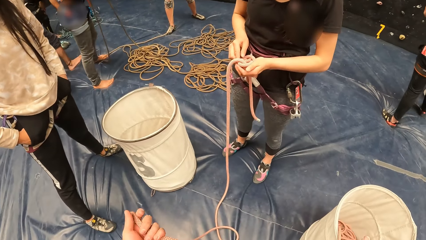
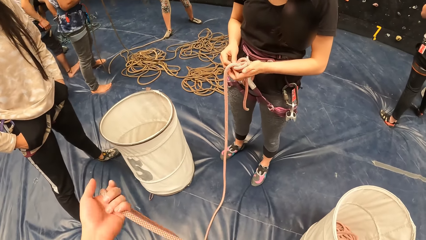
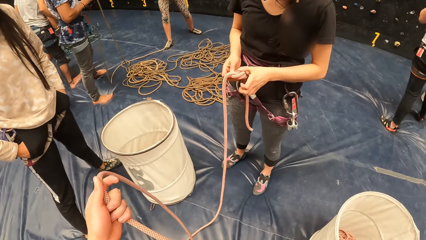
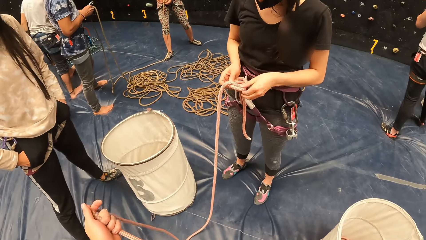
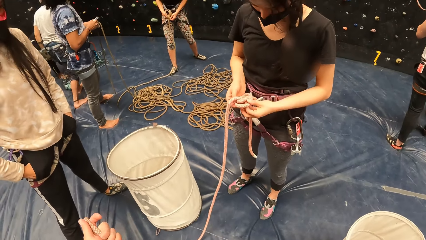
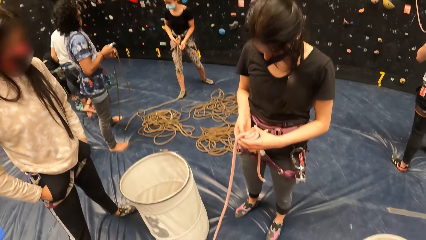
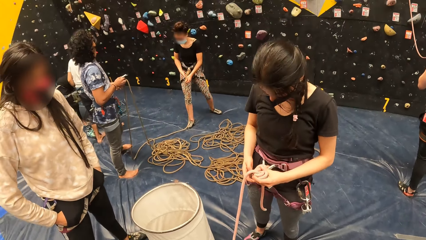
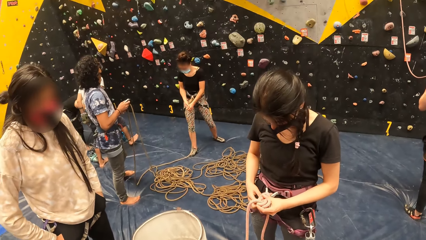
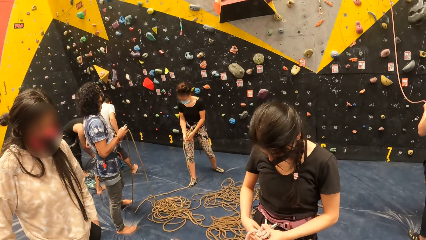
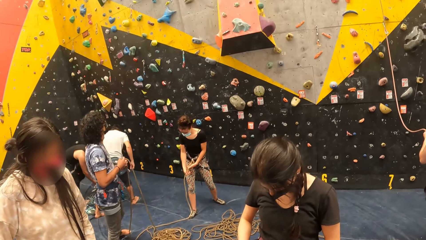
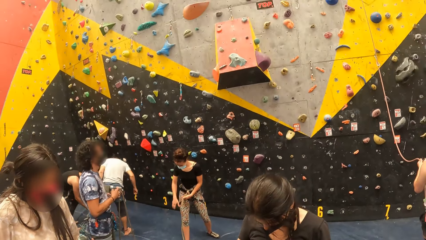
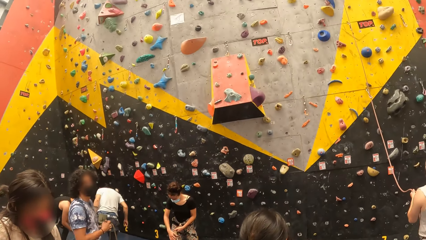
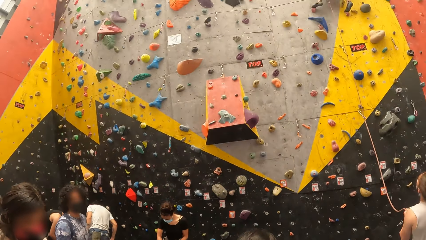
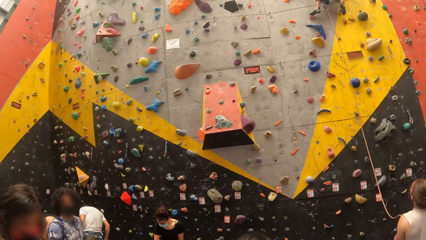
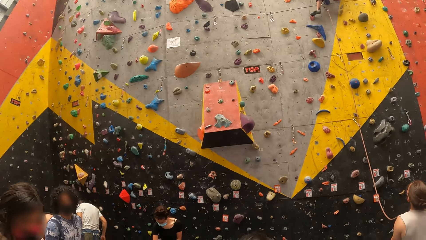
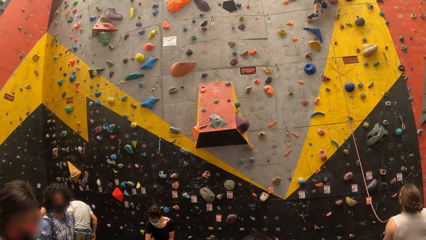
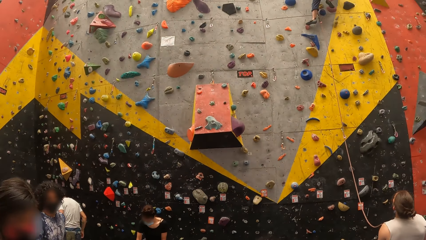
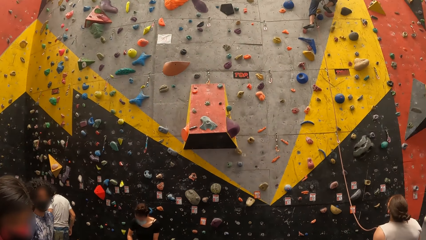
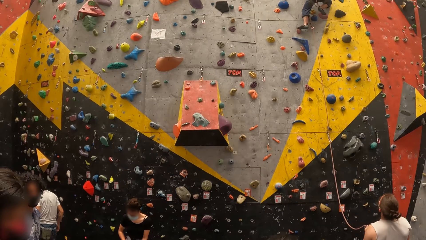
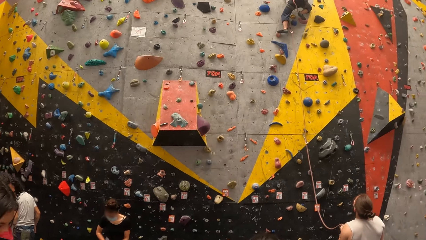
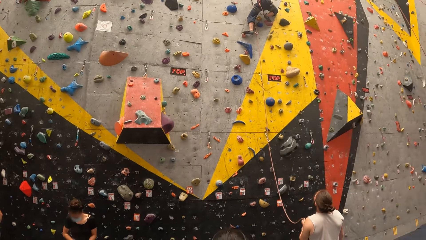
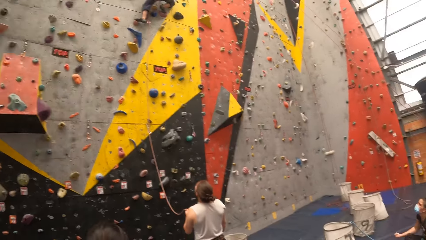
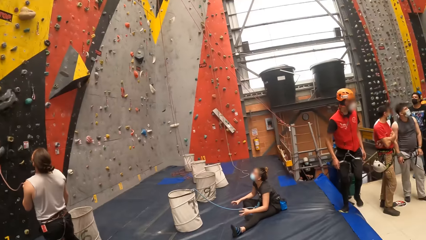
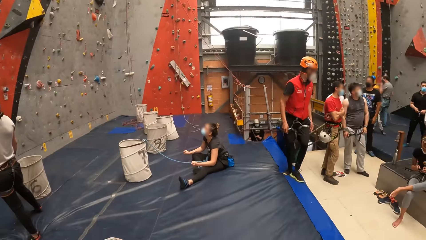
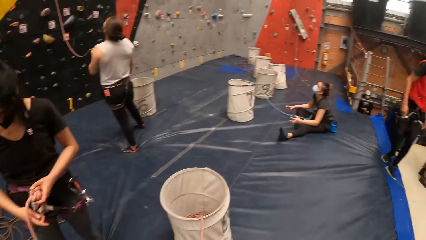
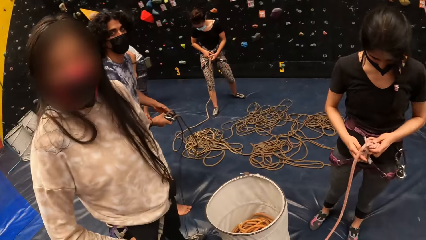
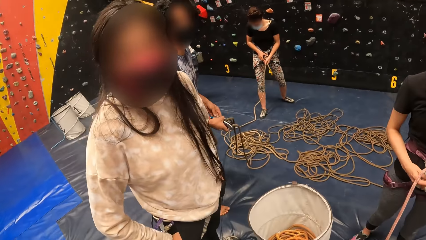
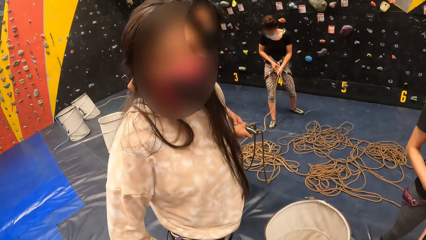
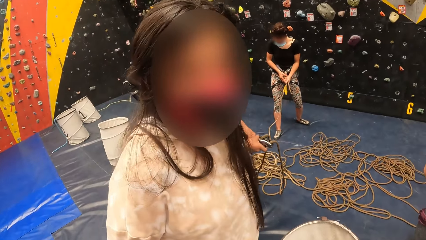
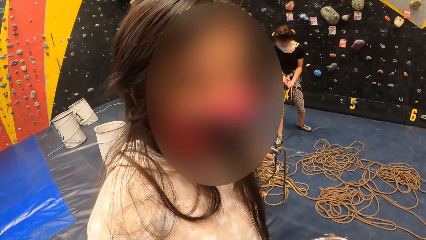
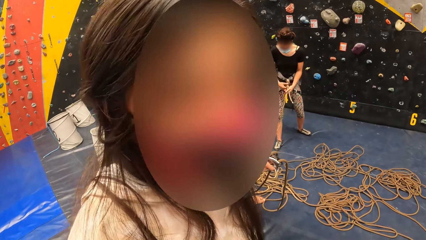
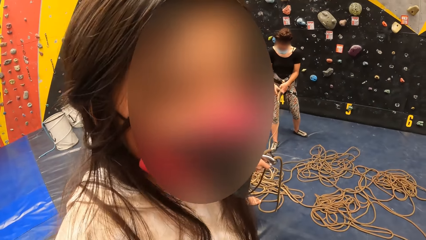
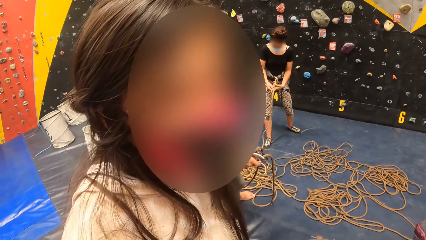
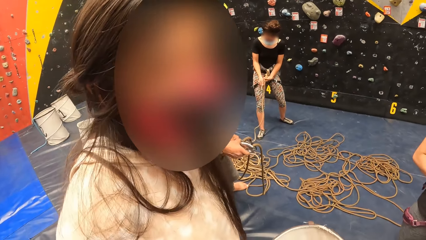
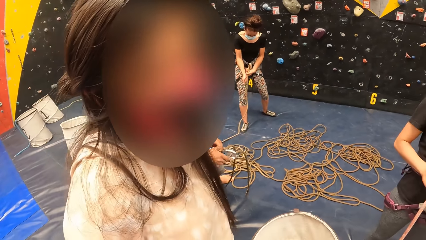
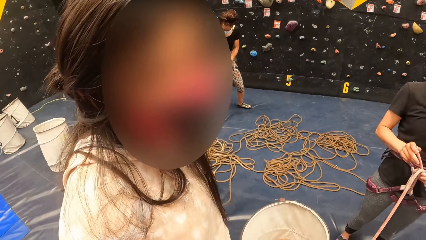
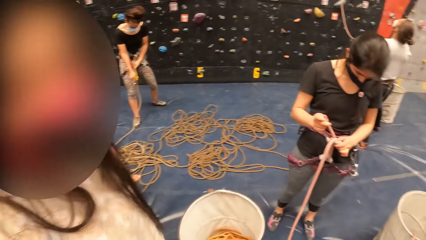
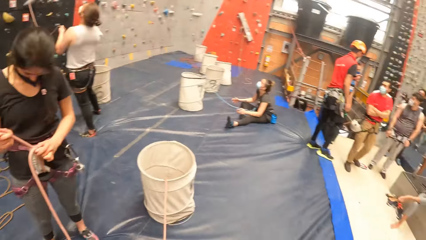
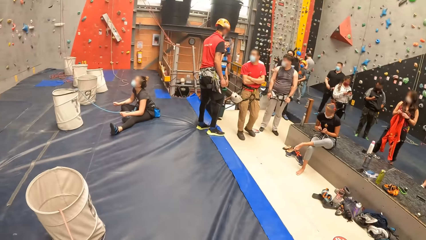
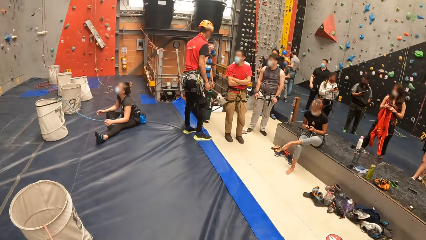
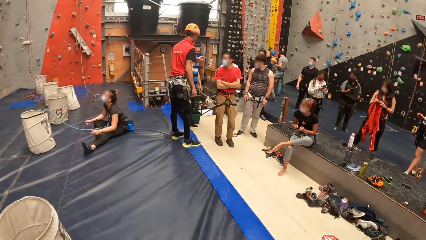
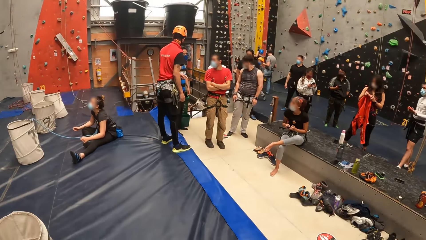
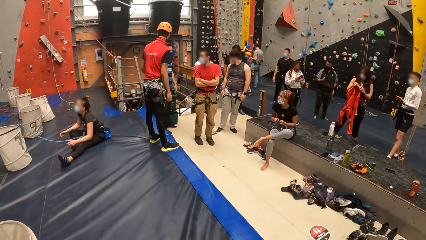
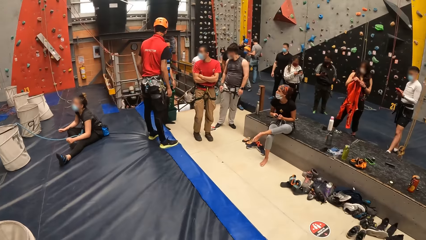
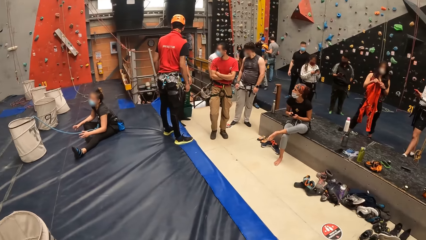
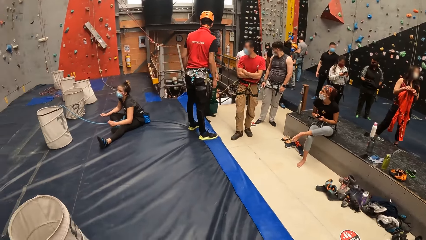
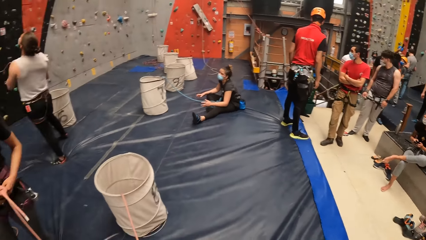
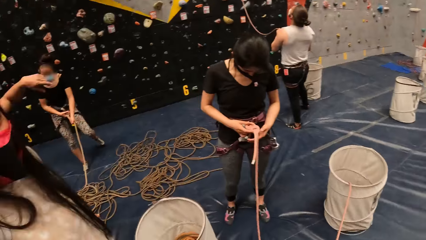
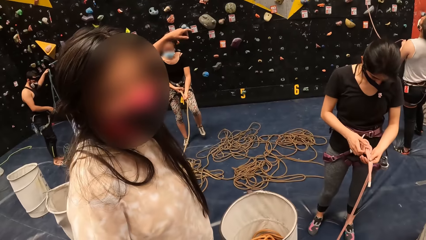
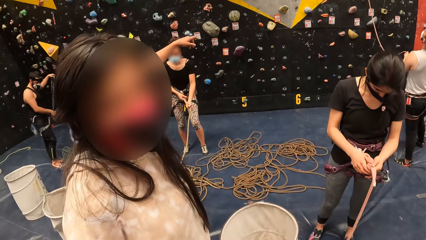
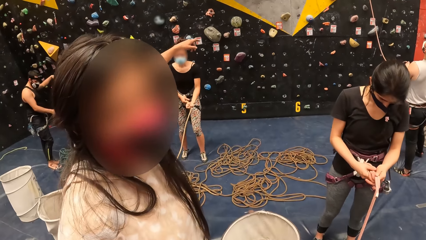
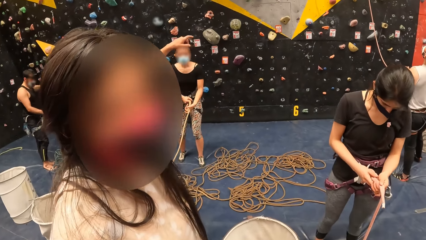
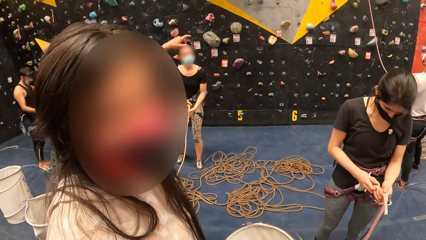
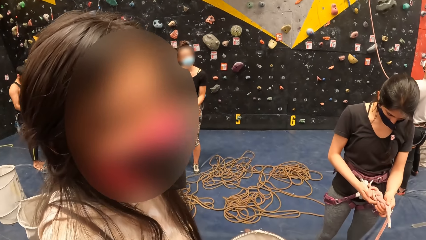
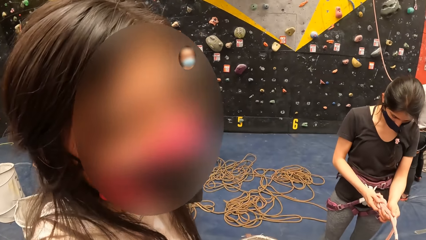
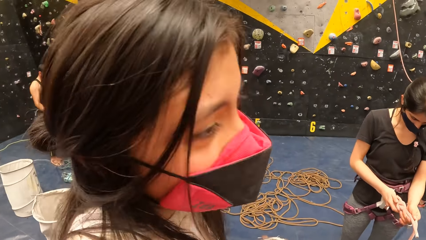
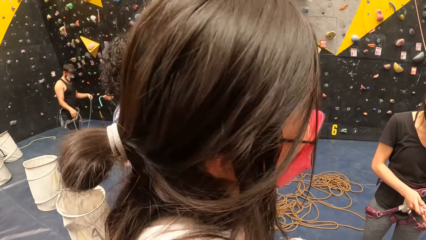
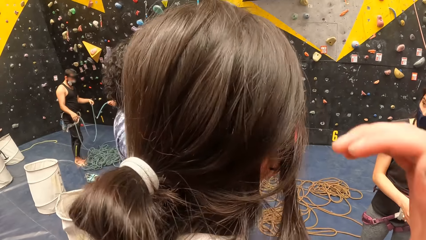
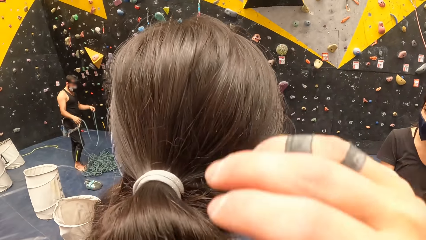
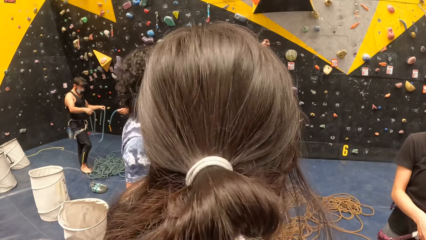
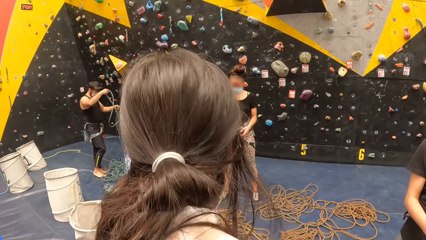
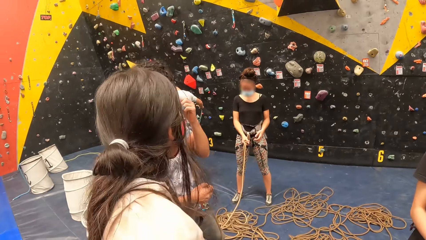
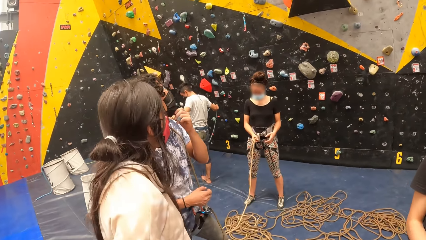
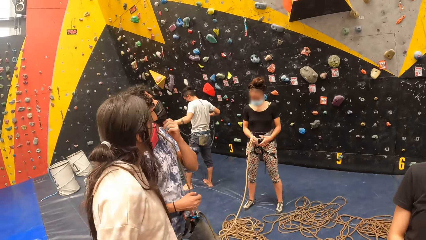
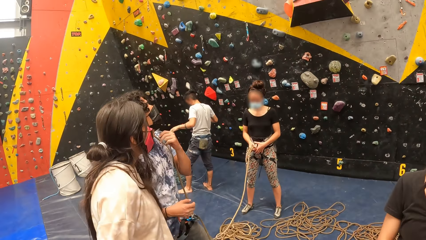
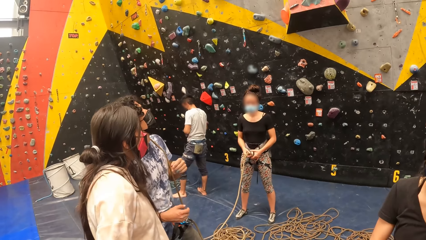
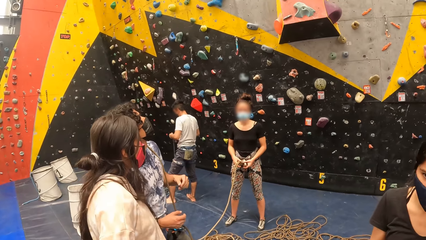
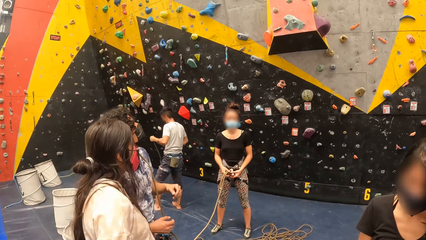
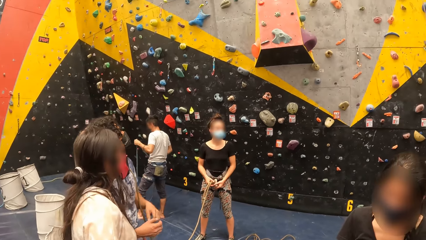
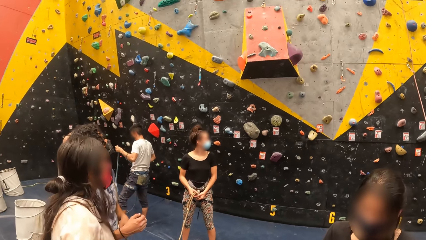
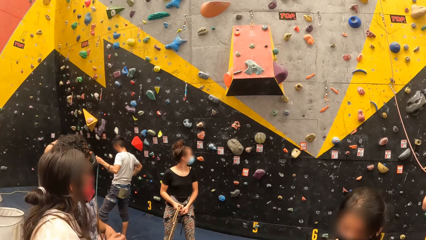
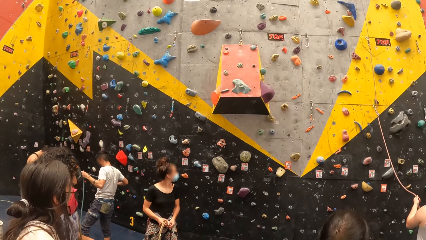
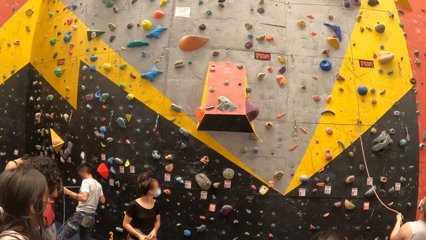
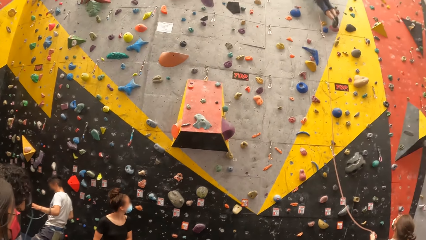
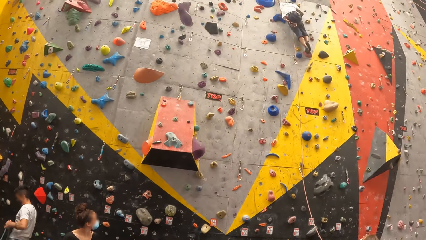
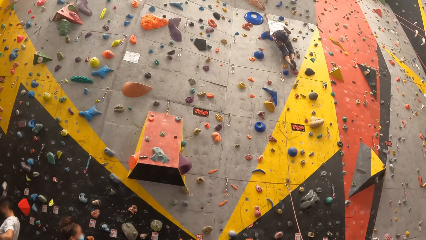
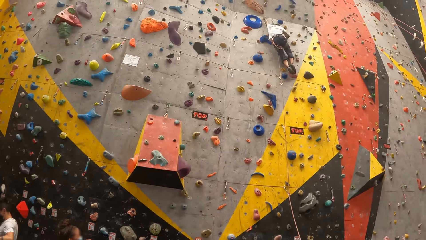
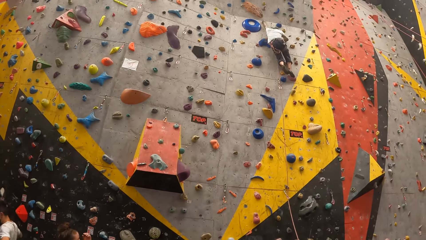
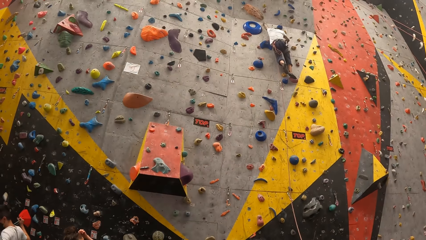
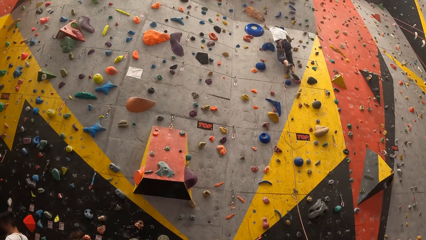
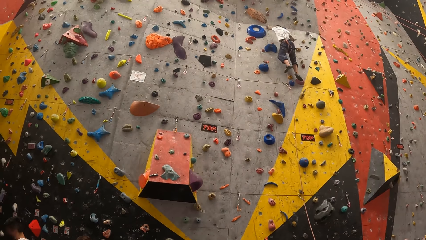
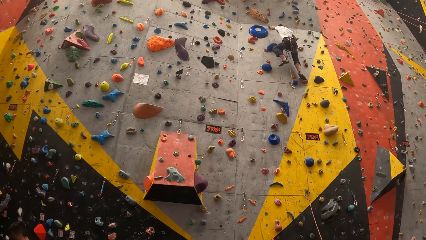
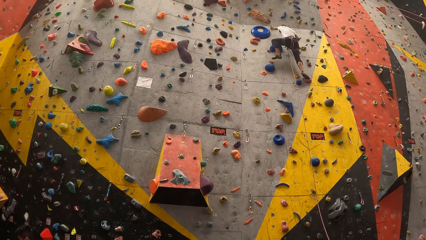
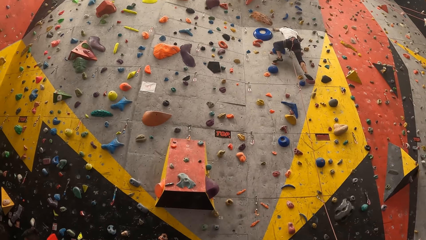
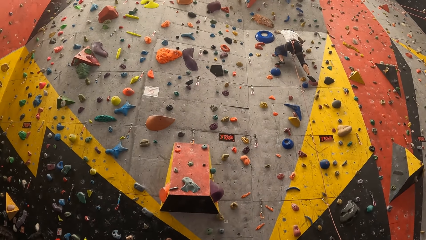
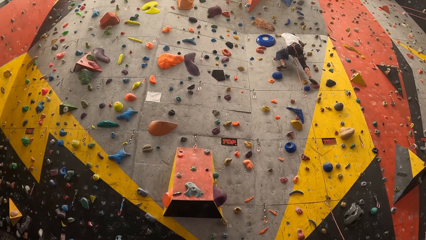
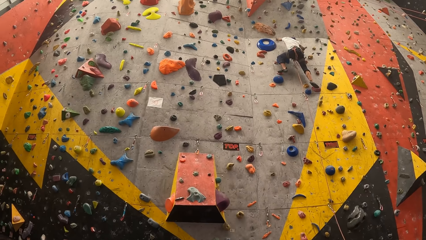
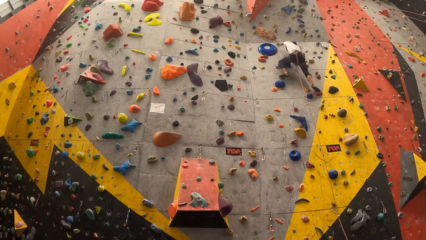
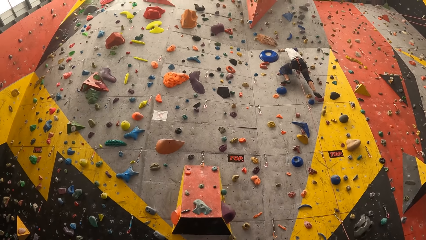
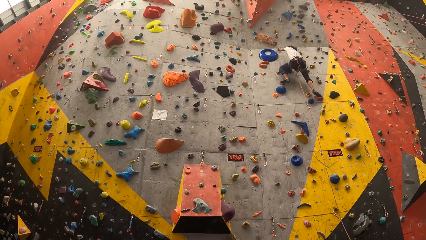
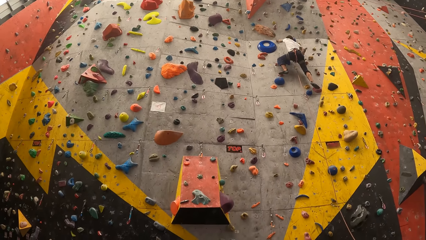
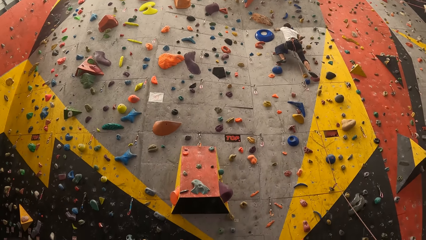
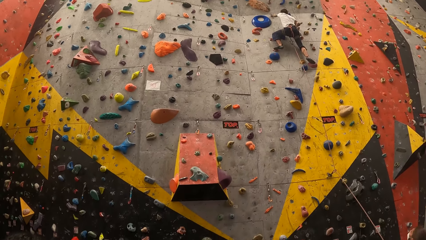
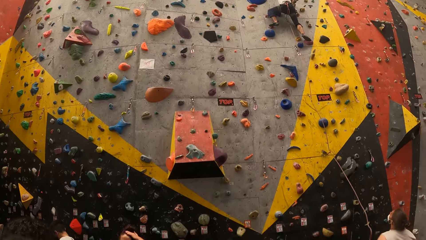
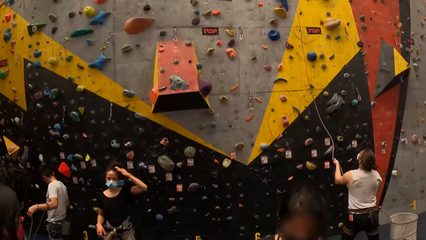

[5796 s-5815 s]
The camera wearer looks up. They look around. They look up.
